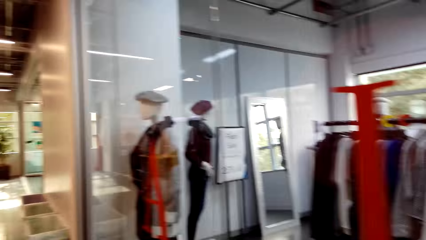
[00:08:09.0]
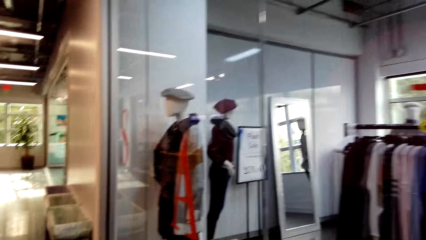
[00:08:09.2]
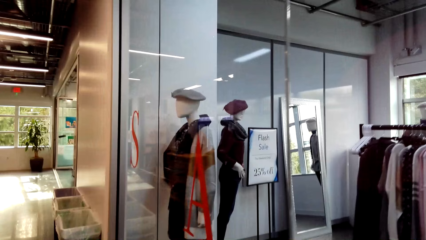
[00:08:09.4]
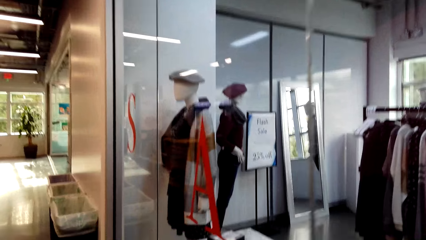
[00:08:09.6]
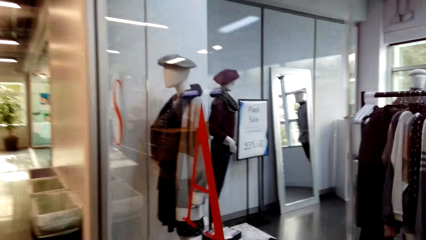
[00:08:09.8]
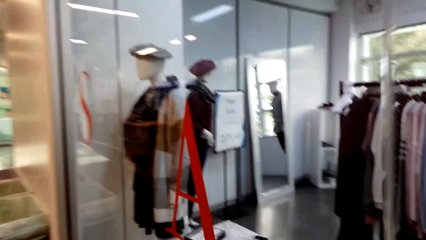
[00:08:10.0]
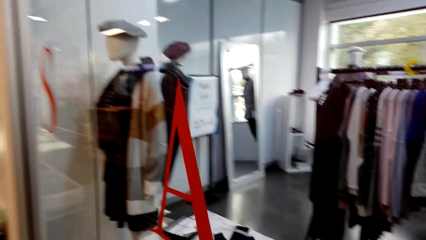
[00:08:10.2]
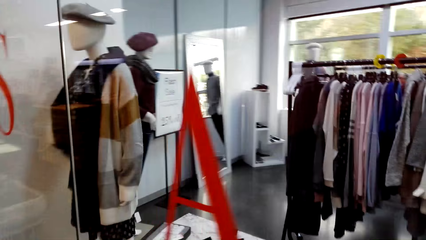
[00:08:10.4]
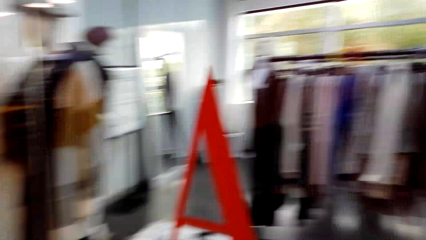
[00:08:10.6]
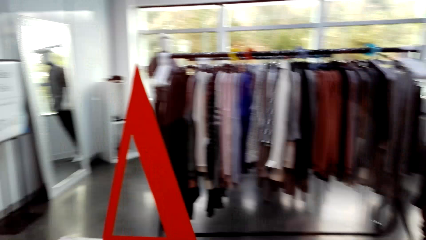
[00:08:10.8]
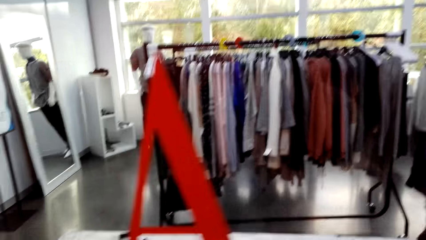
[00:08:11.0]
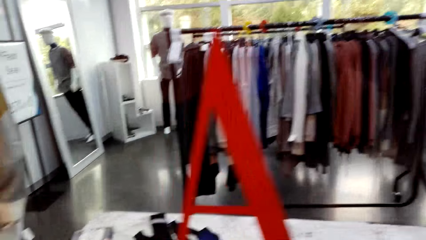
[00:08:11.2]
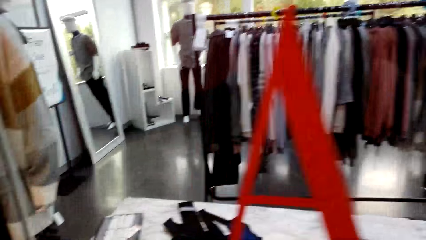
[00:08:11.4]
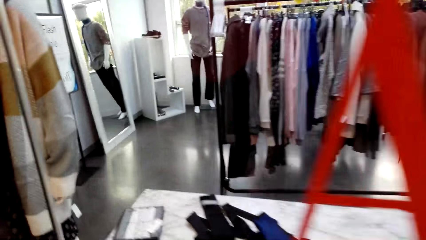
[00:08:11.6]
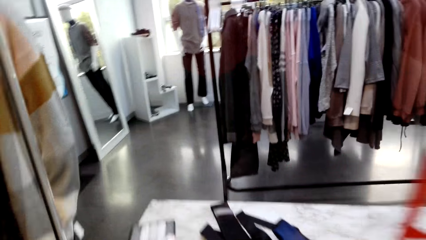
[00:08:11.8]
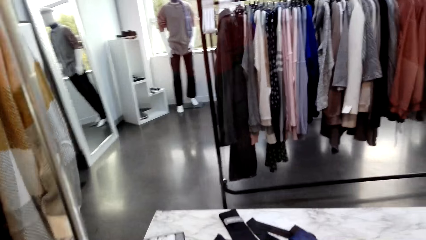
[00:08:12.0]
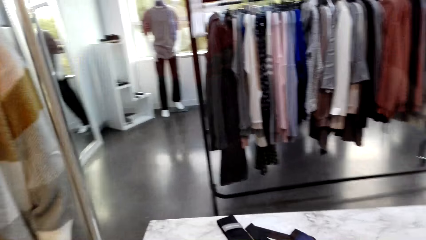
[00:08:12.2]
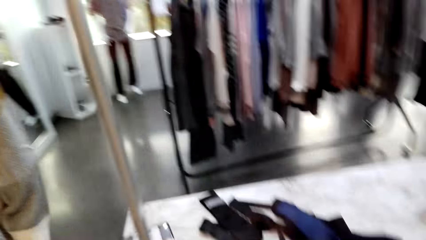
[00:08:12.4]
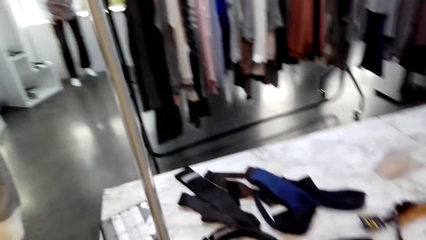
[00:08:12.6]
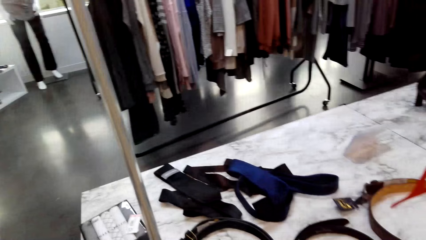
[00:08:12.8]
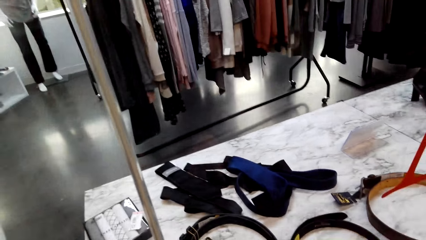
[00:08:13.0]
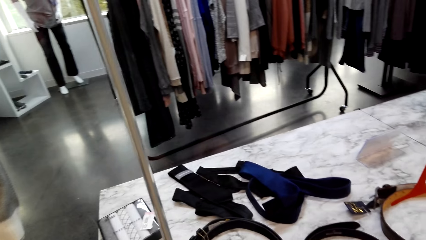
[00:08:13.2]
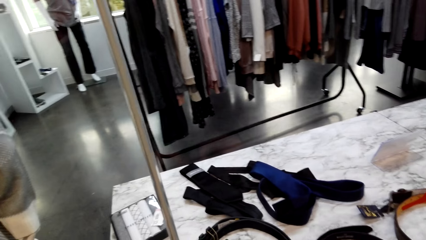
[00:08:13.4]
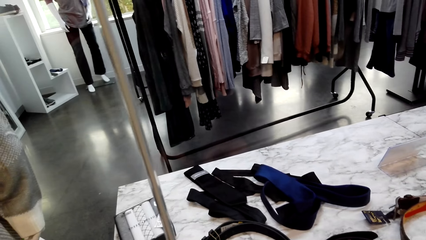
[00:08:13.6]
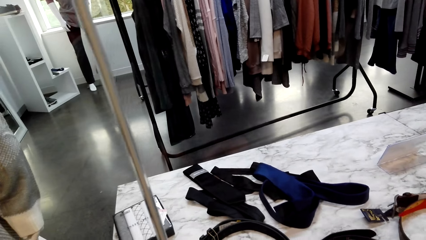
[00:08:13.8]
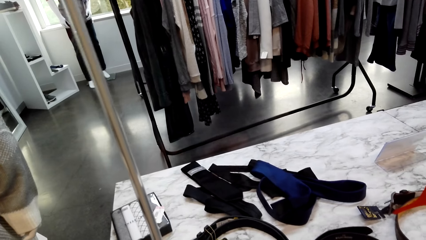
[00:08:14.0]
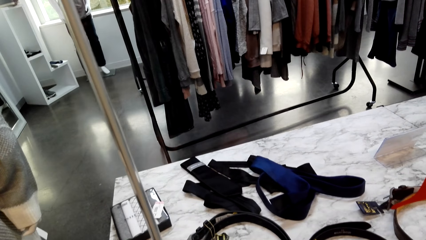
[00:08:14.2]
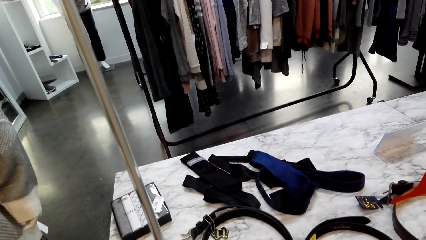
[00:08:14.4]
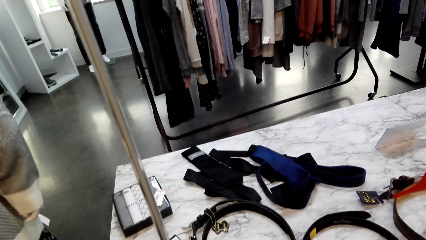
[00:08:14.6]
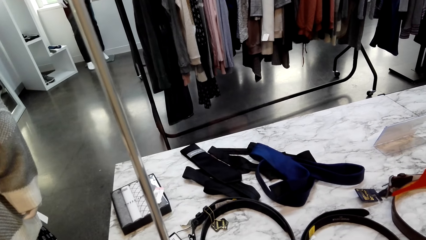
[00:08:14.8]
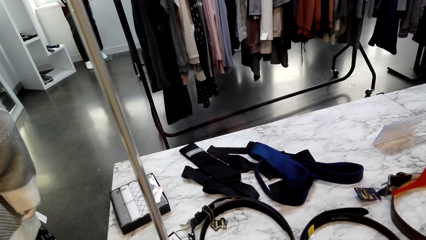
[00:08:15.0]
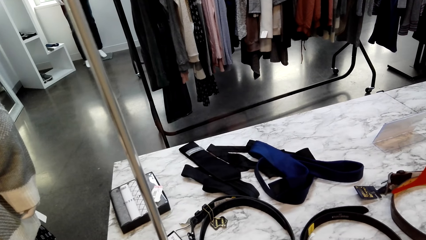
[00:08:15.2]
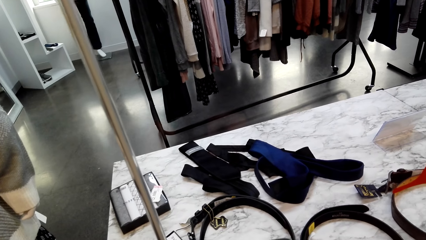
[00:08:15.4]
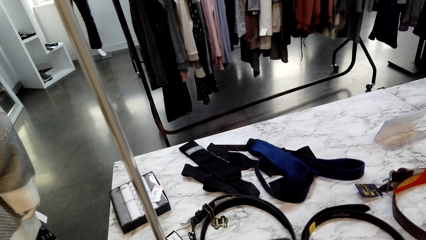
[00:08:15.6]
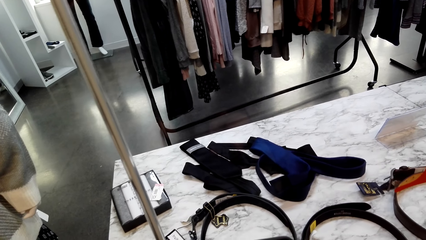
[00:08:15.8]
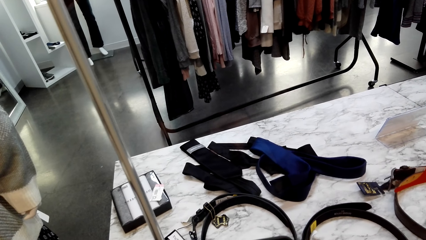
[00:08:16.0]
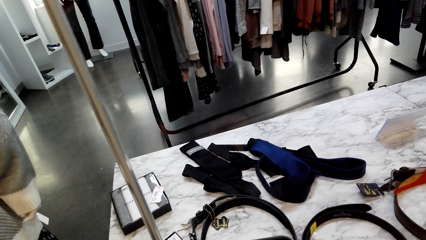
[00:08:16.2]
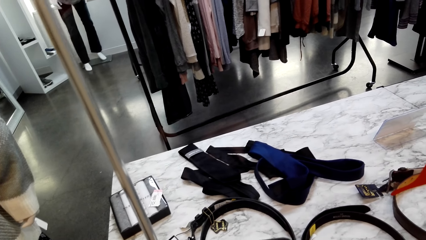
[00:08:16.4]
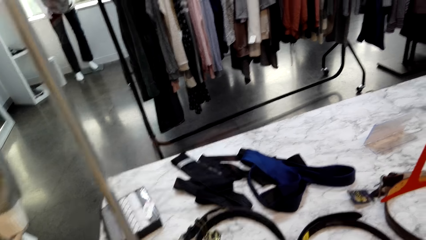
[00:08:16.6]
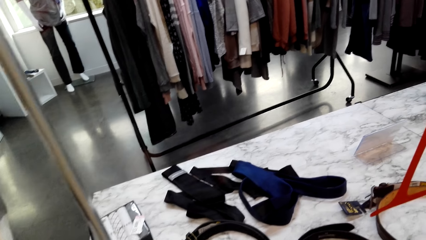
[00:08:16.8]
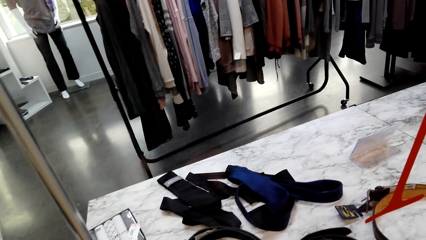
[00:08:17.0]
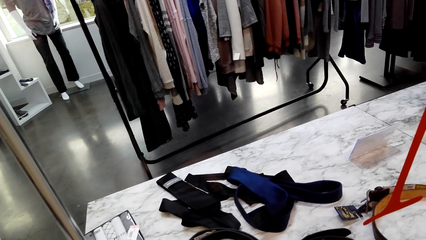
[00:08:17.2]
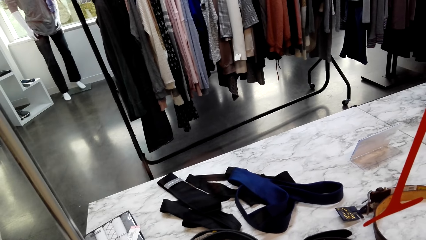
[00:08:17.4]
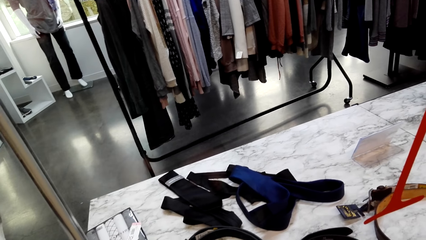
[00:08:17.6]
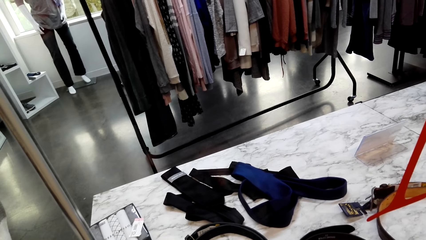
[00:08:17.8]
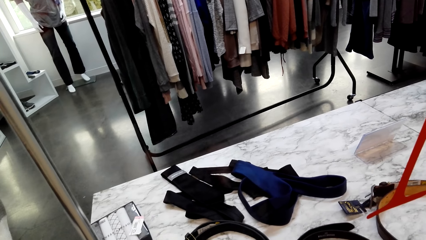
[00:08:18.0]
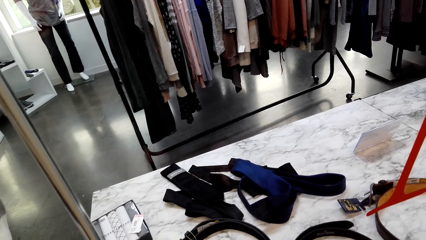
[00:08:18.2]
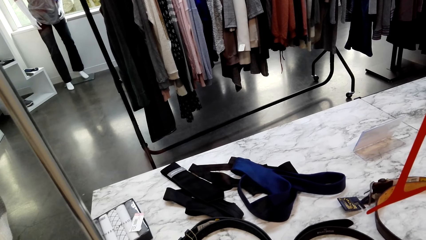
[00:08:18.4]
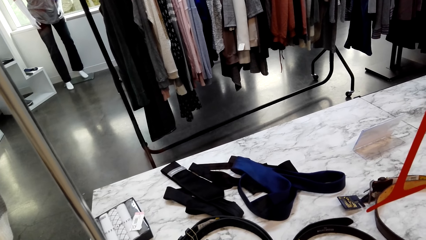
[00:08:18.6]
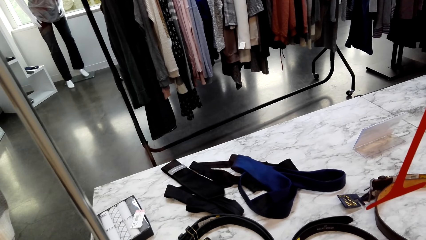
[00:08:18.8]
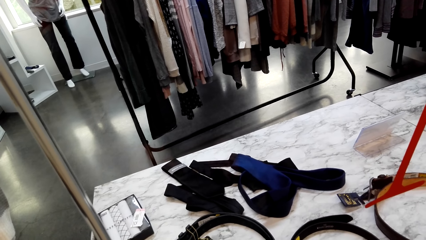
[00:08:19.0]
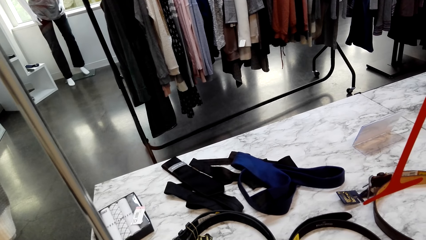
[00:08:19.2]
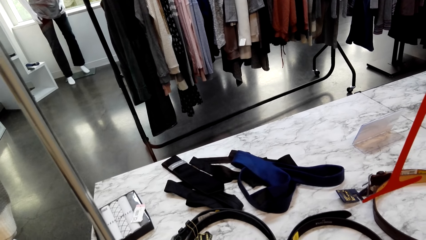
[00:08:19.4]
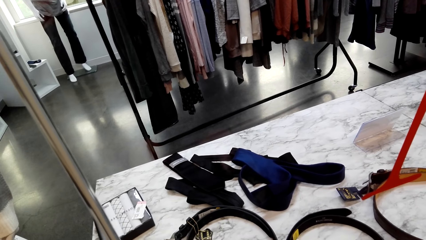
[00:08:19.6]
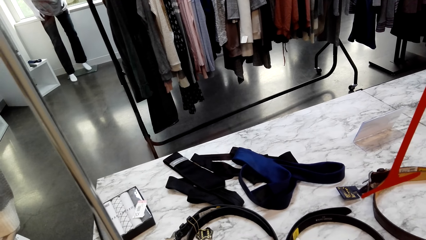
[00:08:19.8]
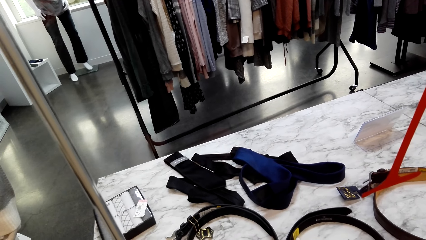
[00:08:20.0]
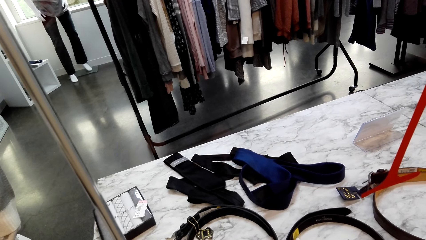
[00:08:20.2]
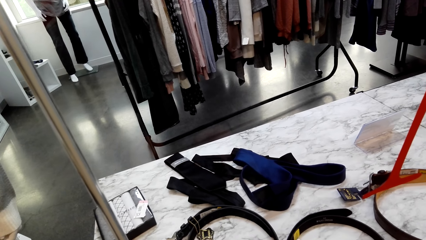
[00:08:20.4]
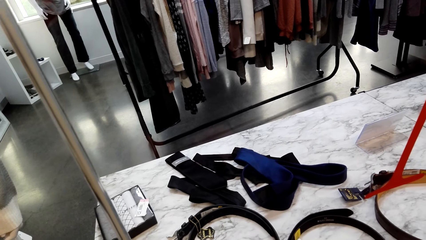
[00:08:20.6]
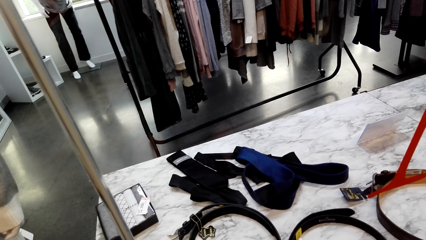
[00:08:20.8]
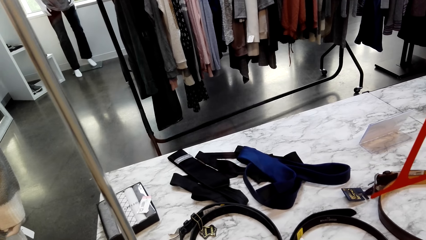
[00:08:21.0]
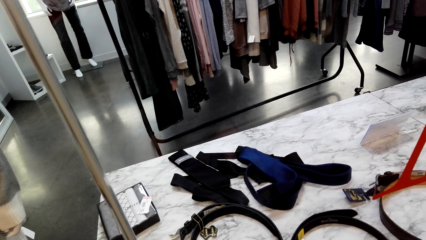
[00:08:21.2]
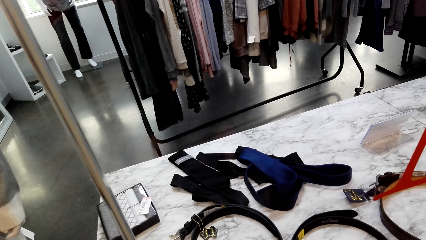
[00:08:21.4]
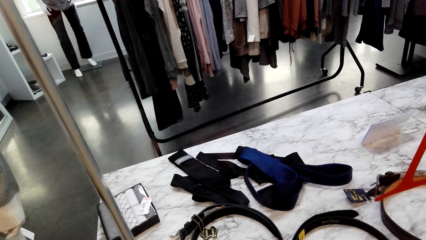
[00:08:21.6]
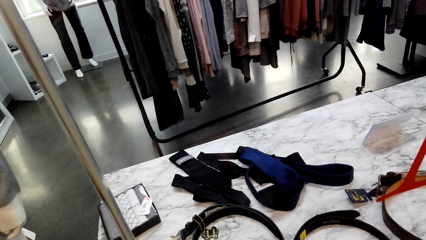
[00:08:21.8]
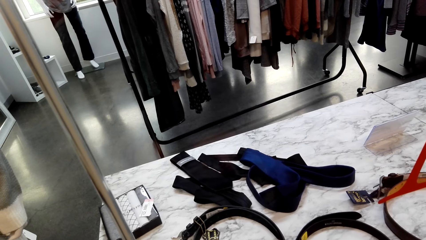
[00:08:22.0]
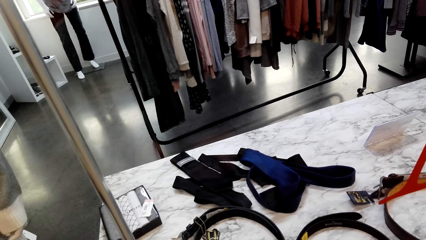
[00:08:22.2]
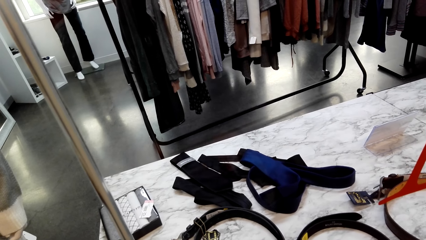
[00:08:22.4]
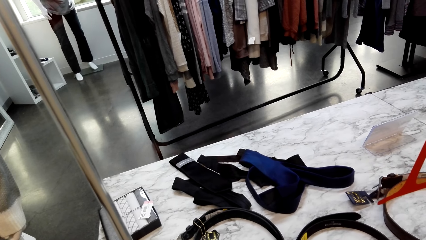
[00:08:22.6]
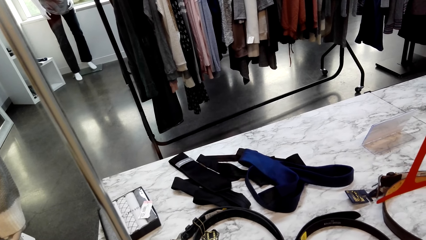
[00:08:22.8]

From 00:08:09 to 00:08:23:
The camera wearer walks in the cloth shop. They look at the display. They use the phone.

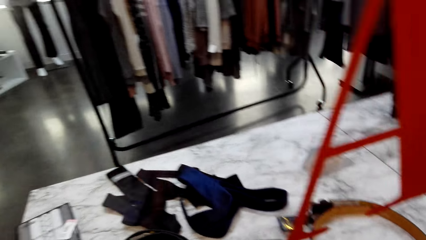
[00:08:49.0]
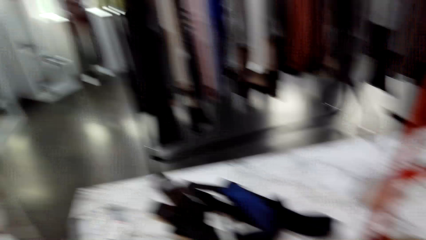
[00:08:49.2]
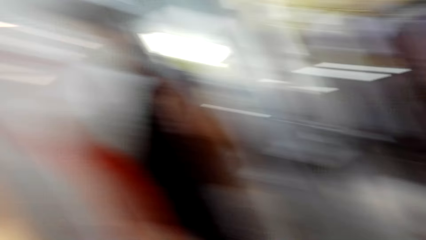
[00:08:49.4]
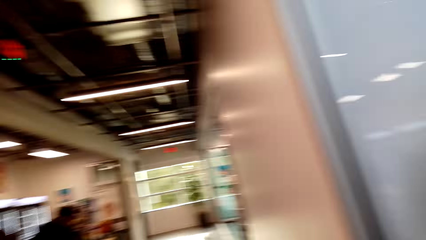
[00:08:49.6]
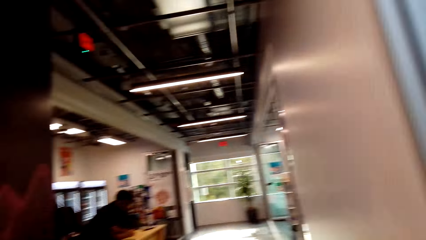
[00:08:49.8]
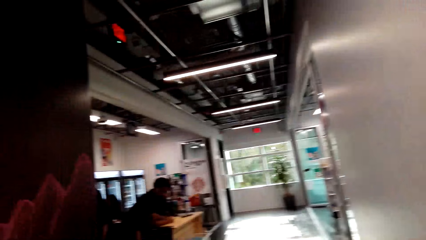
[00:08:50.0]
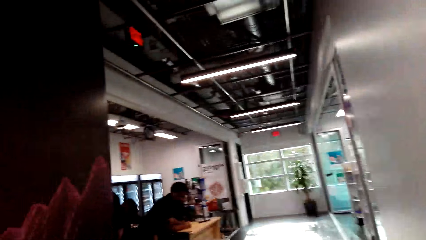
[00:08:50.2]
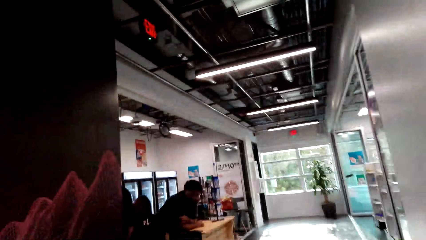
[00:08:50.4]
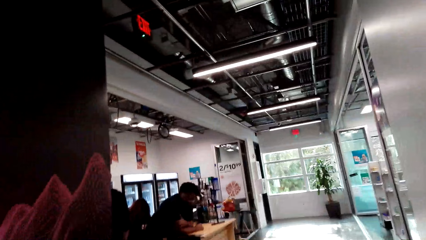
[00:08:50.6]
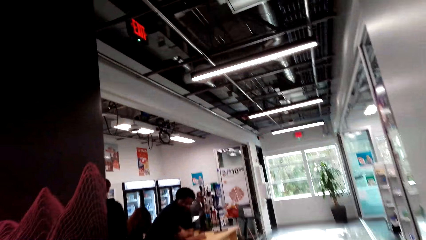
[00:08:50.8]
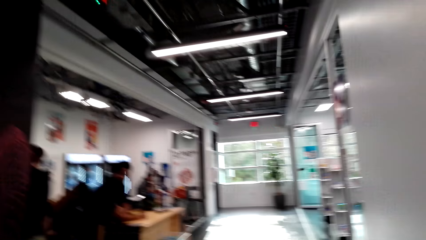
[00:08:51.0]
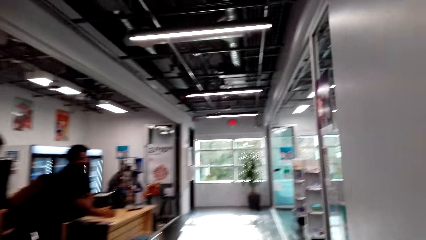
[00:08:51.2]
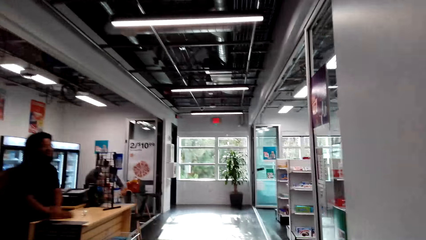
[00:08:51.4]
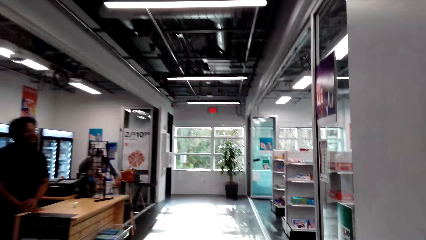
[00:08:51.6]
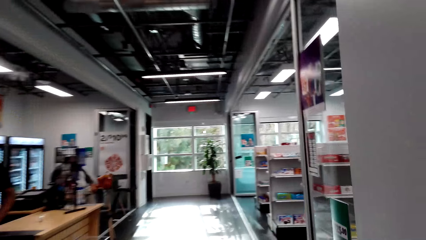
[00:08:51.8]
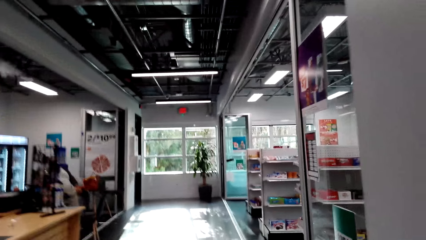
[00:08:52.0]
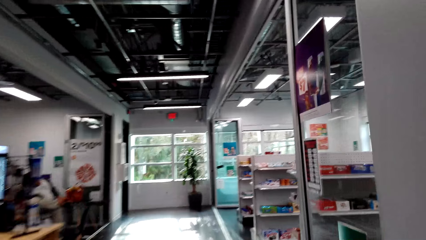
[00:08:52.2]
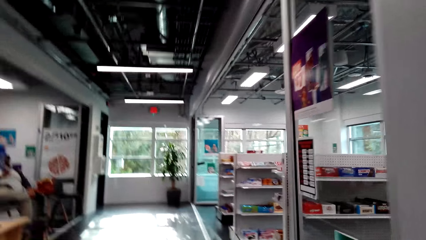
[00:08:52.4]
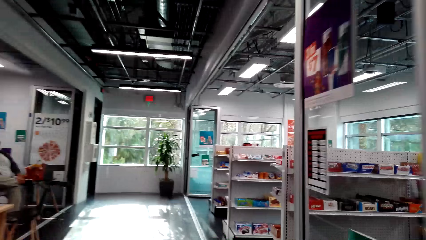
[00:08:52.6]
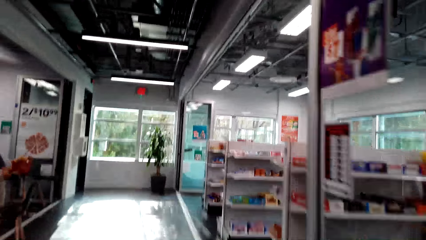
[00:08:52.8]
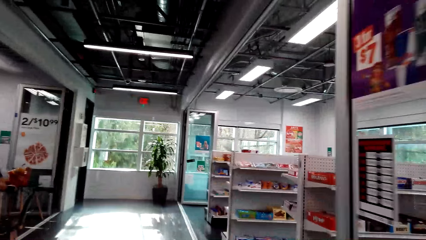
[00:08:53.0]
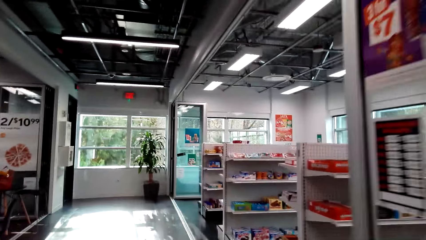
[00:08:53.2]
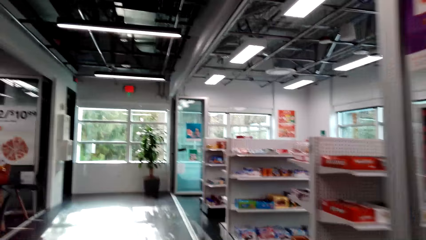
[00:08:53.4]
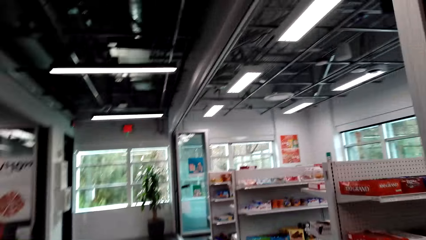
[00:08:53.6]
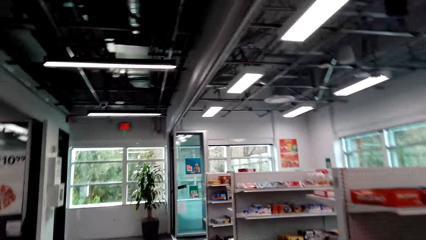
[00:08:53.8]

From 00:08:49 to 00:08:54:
A man interacts with another person. The camera wearer walks in the cloth shop.
